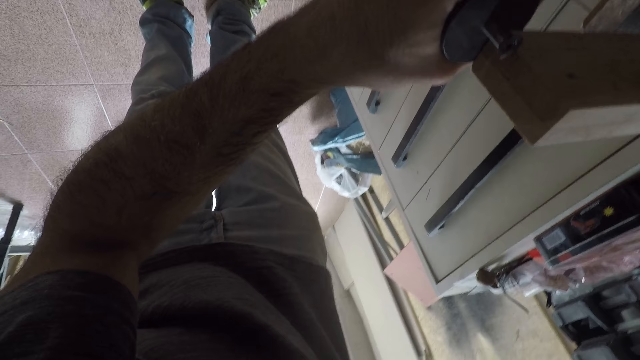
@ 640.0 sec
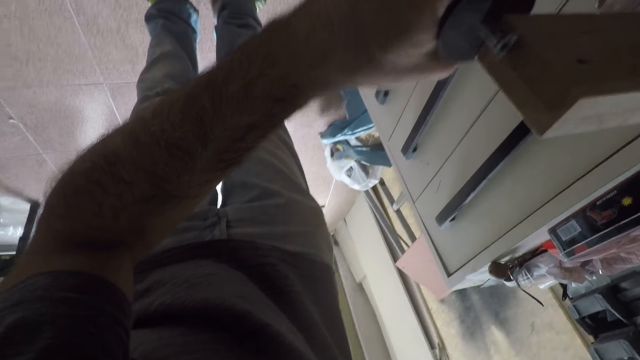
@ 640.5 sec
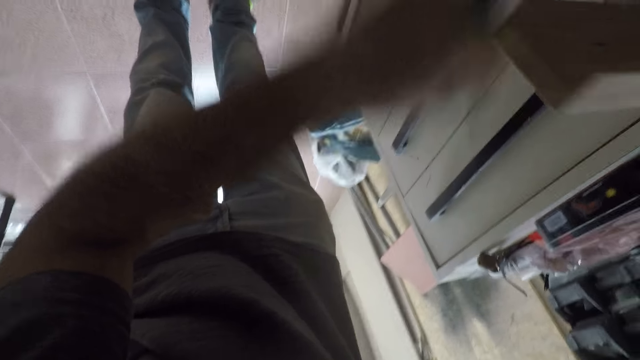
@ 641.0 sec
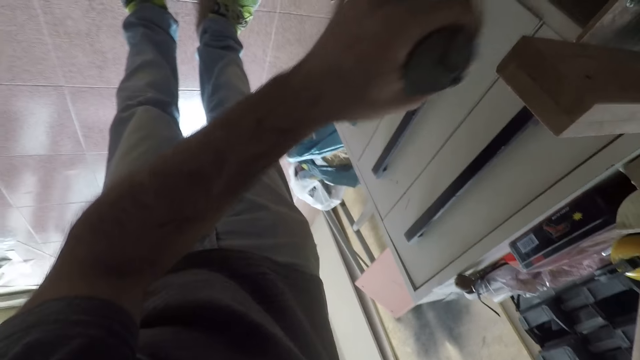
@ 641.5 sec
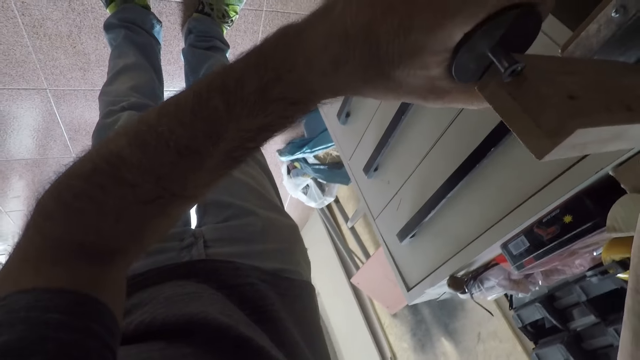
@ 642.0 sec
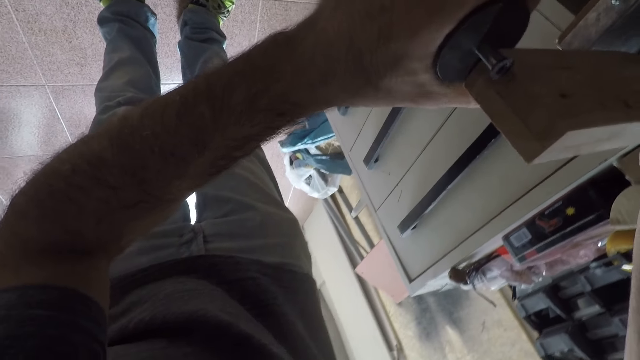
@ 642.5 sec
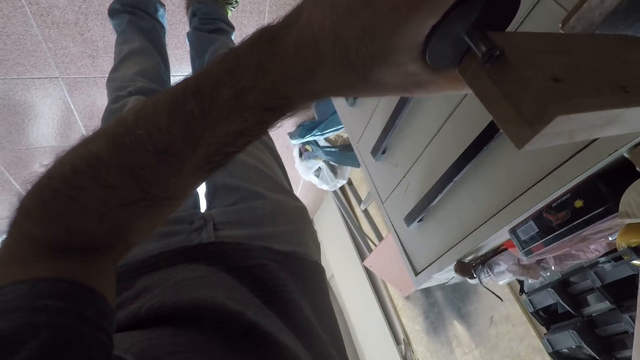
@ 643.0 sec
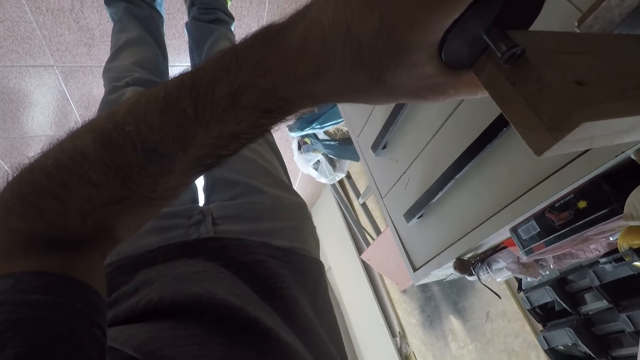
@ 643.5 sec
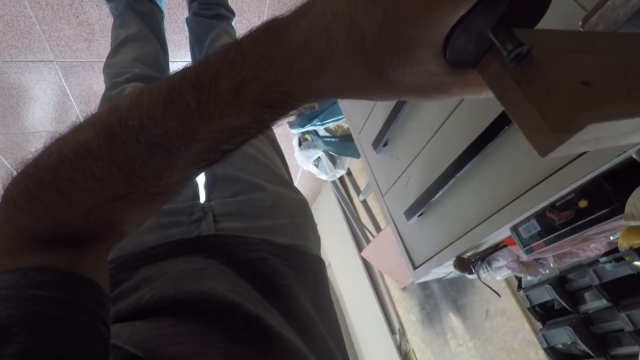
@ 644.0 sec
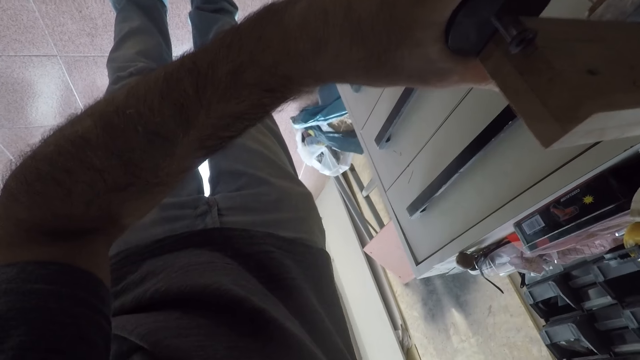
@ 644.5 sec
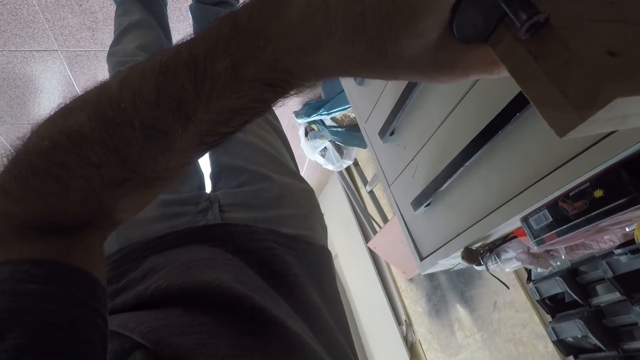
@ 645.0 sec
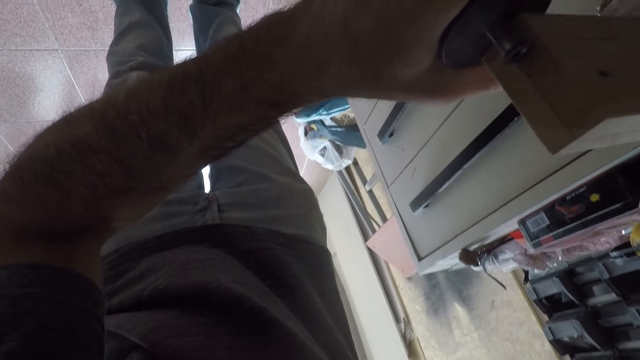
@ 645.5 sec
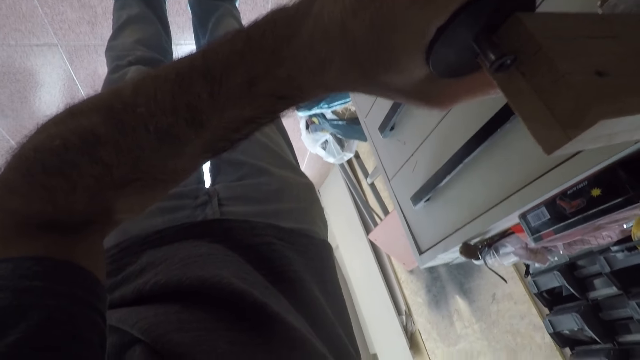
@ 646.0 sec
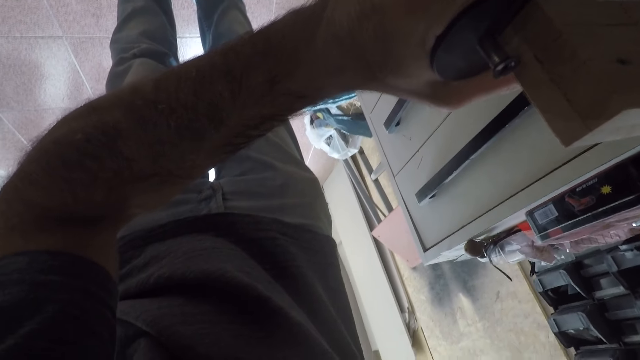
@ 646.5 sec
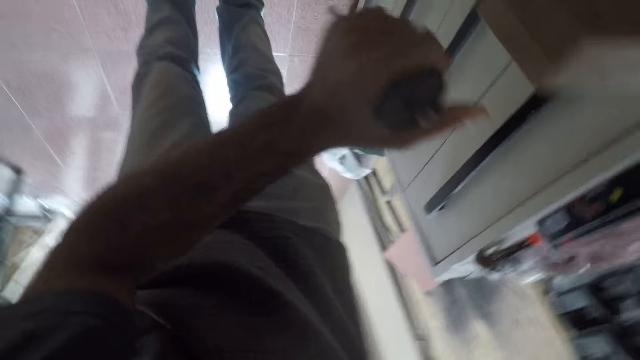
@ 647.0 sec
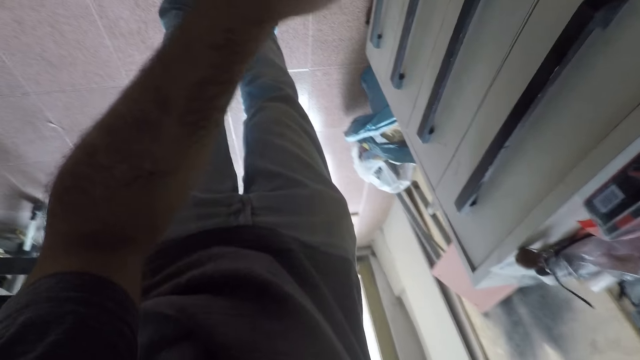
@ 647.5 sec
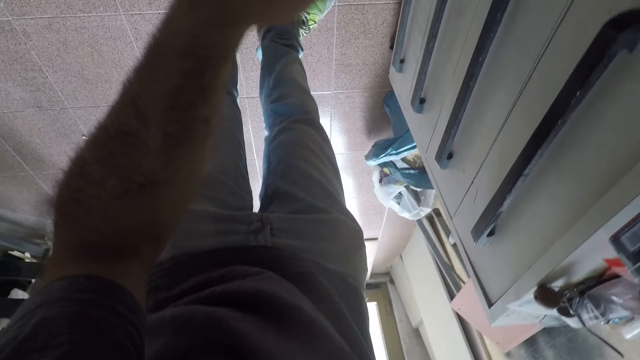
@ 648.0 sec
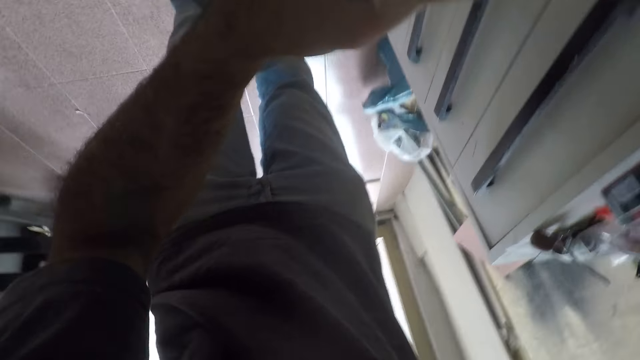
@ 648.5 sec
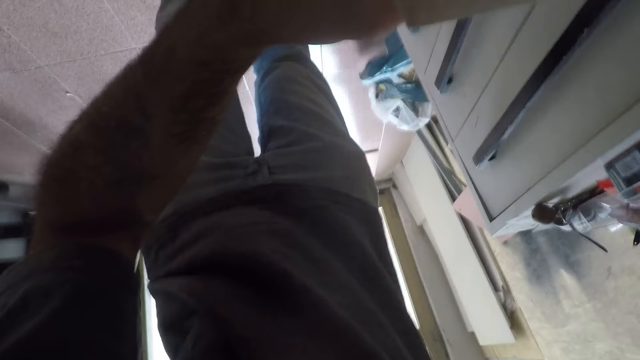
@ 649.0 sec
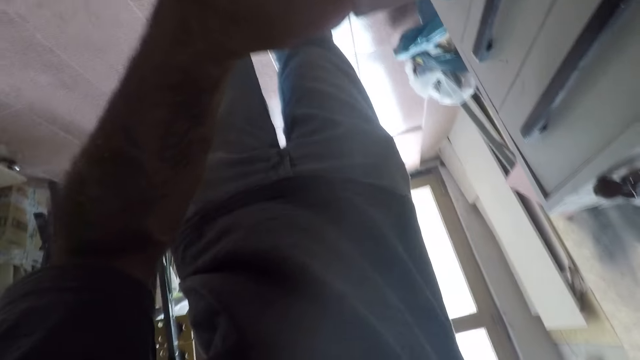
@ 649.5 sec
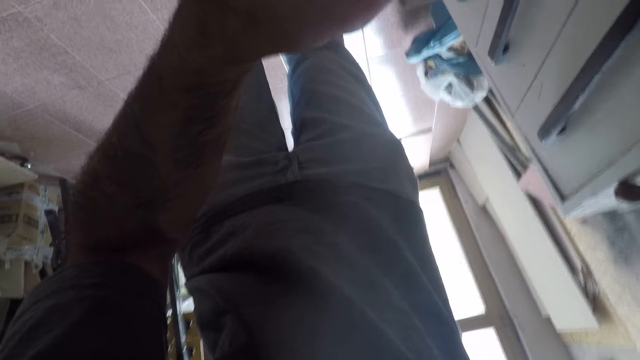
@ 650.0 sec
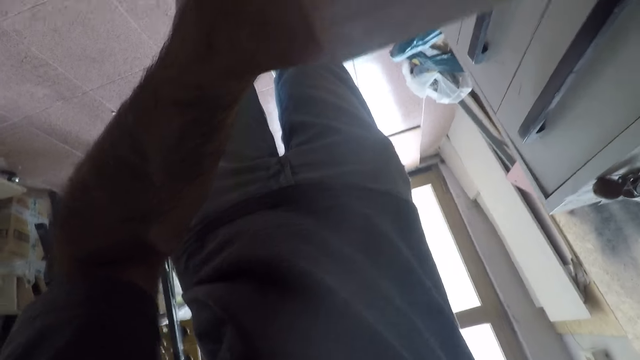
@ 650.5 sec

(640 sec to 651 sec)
The camera wearer stops something with the marking gauge. They start something with the marking gauge. They stop something with the marking gauge. They start something with the marking gauge.

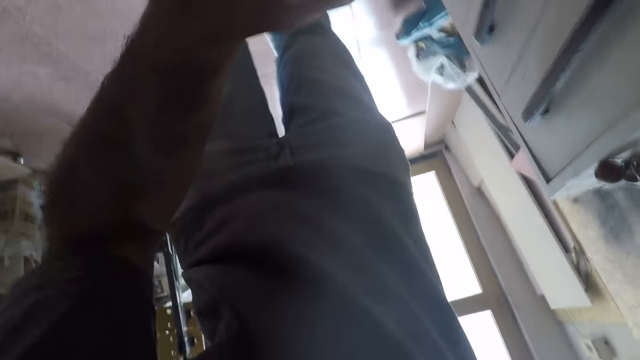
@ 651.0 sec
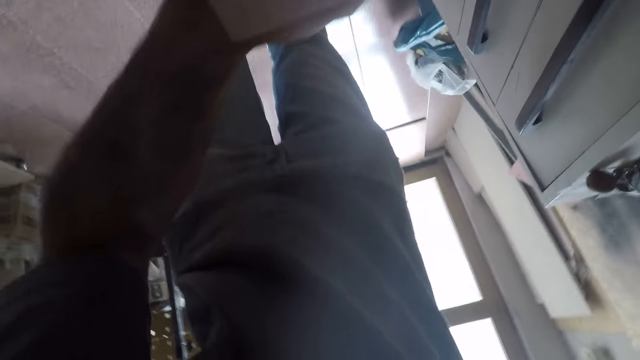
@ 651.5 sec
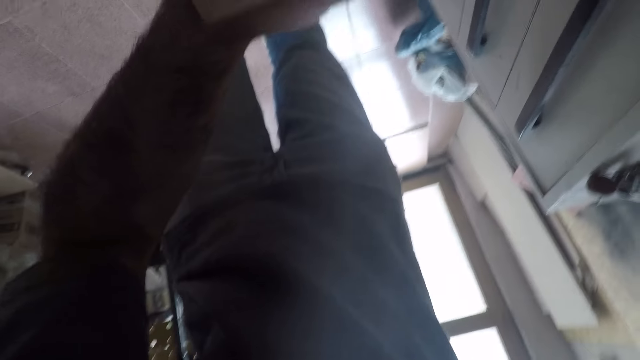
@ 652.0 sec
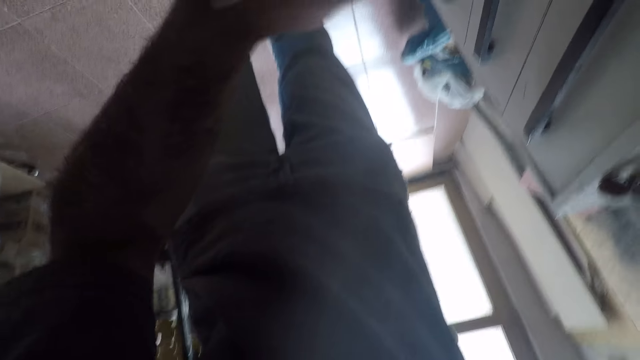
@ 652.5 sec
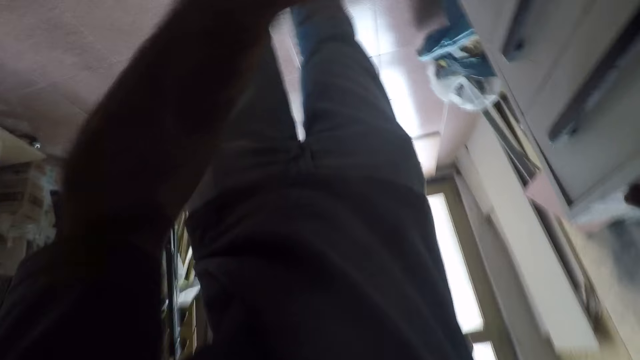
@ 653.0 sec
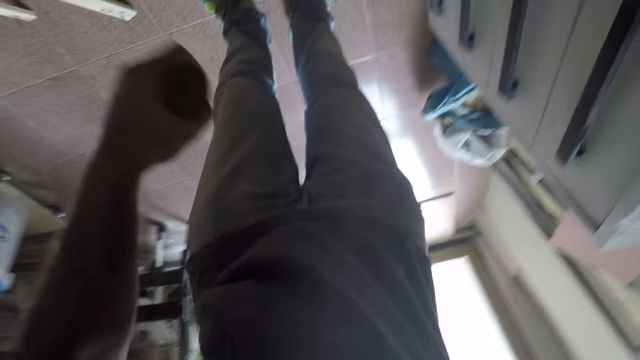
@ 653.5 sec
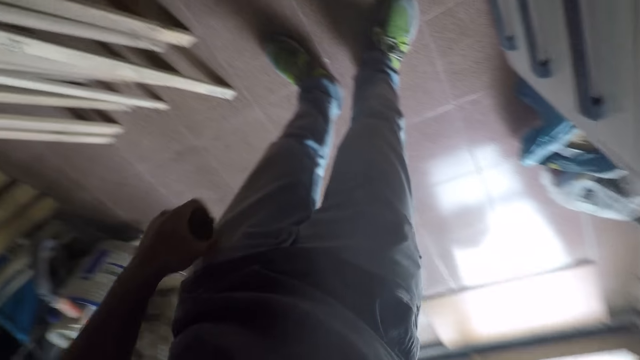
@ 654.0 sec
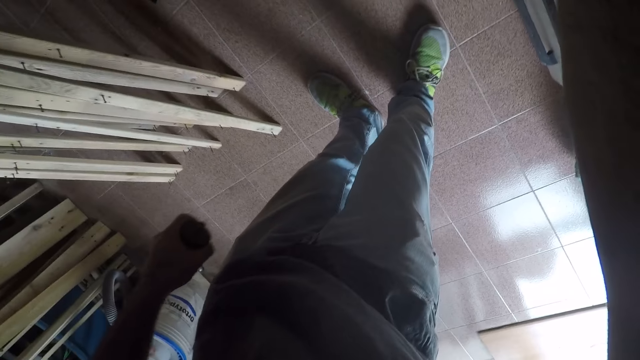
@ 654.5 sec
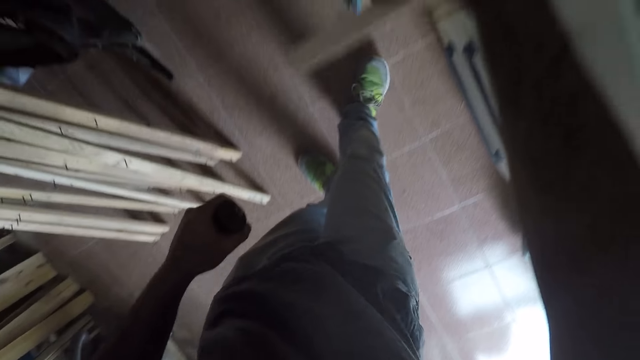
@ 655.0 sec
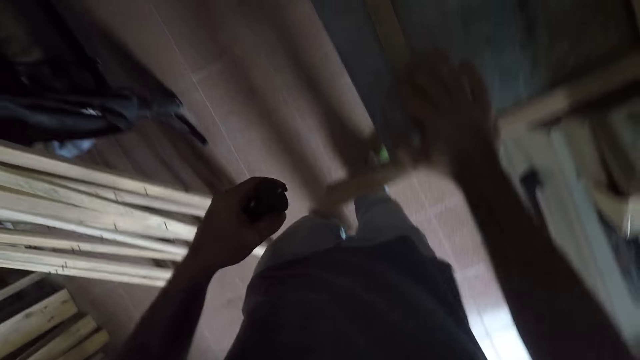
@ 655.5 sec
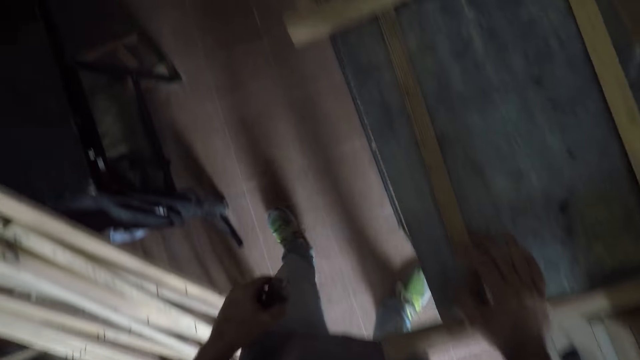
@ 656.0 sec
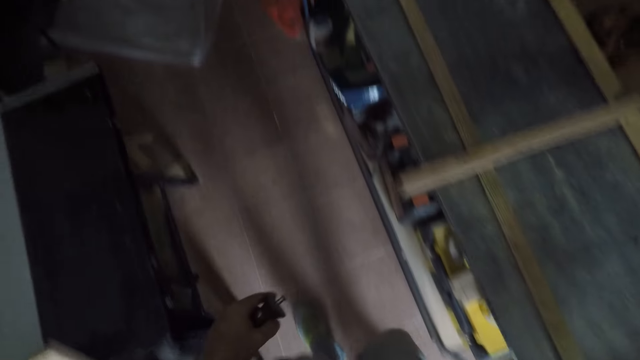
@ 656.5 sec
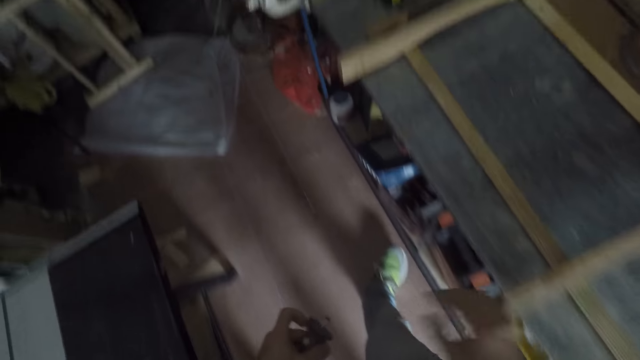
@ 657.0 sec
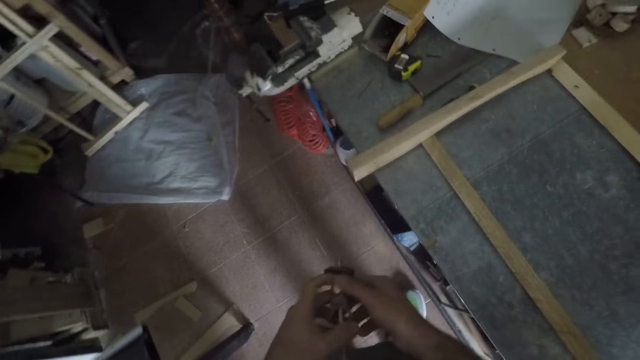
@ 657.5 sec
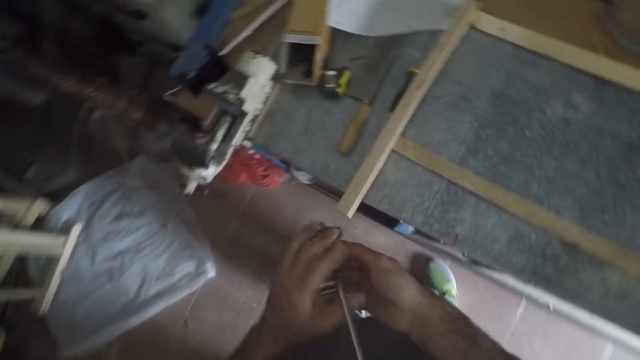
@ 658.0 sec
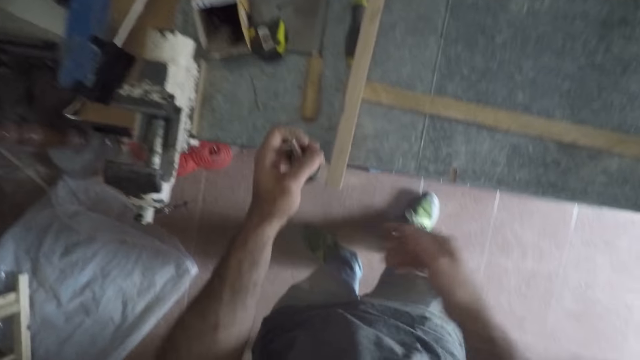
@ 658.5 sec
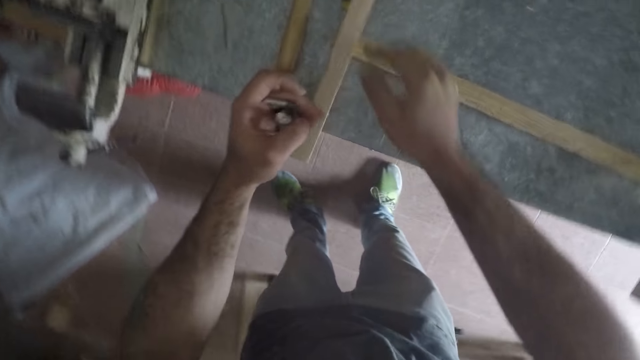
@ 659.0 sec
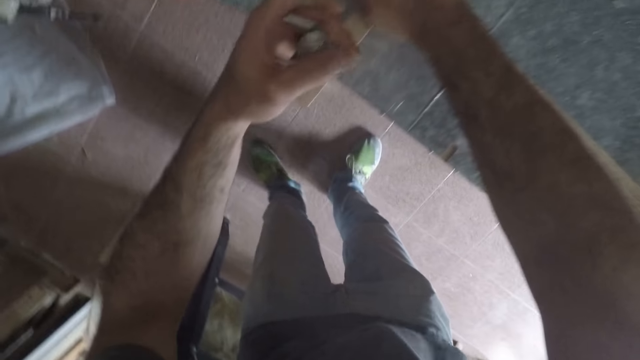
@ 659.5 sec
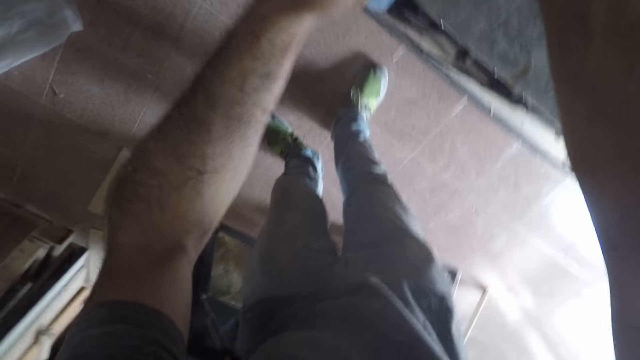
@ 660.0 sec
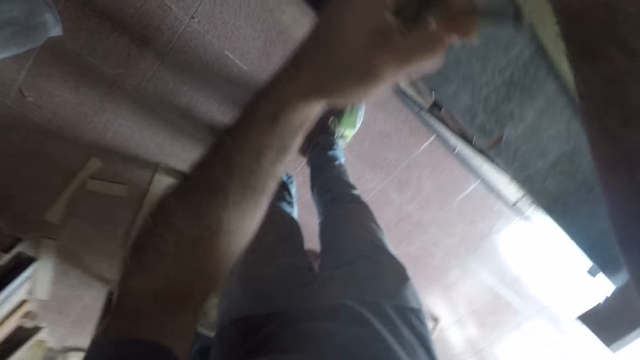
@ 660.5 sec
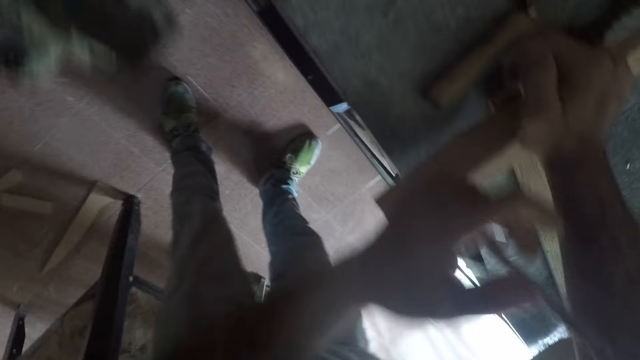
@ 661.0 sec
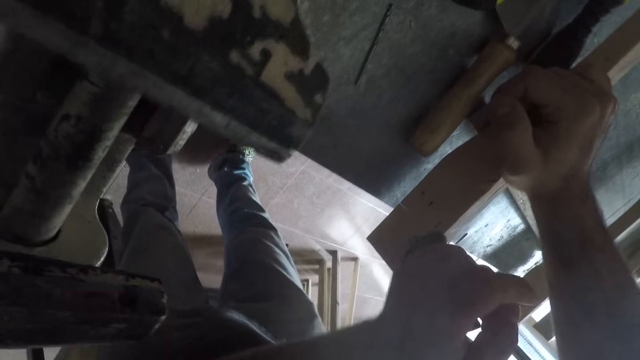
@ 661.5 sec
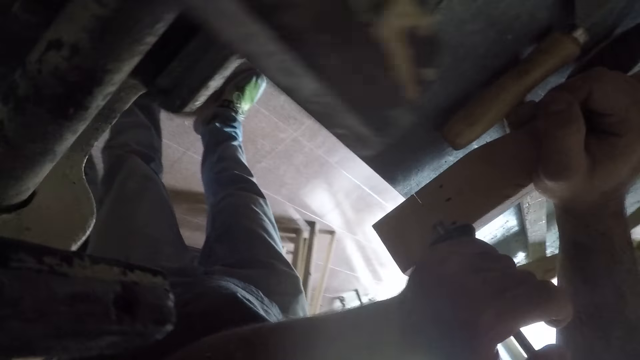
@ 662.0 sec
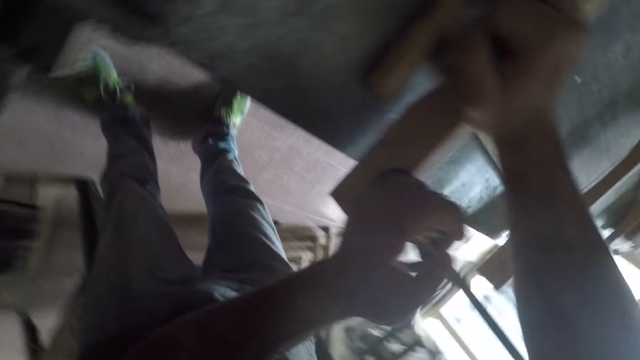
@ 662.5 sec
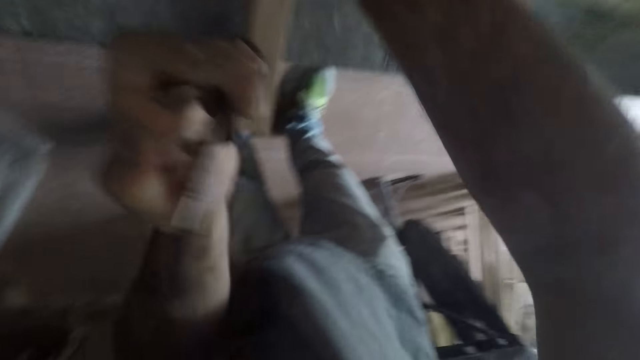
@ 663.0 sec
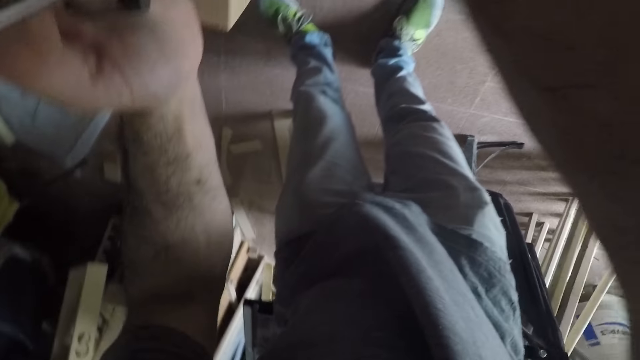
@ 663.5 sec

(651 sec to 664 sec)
The camera wearer stops something with the marking gauge. He removes the hand planer from the furniture. He walks forward and detaches the right hand from the lumber. He holds the hand planer in both hands. He holds the hand planer in his left hand. He places the hand planer in his left hand on the furniture. He starts something with the marking gauge. He places his right hand on the furniture. He grips the lumber. He moves his head left to right. He uses the hand planer on the furniture.
